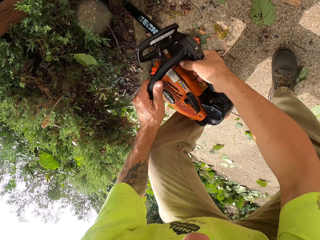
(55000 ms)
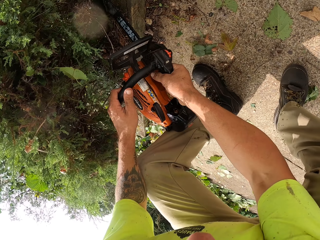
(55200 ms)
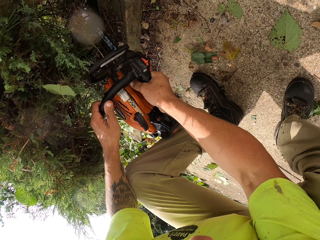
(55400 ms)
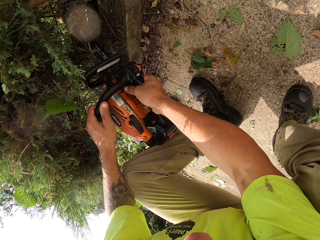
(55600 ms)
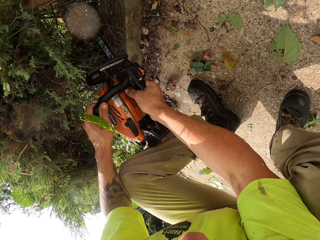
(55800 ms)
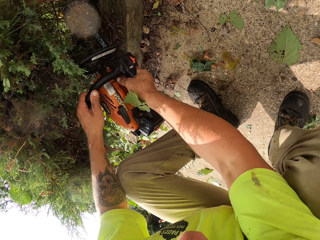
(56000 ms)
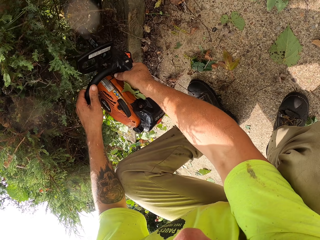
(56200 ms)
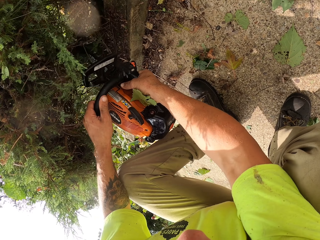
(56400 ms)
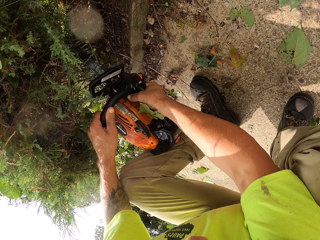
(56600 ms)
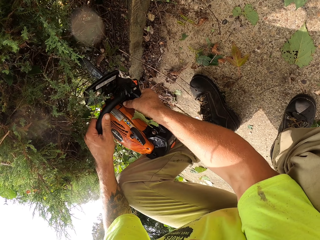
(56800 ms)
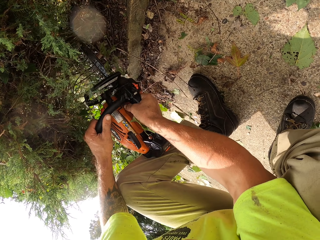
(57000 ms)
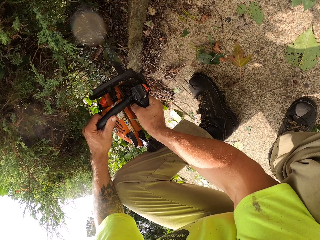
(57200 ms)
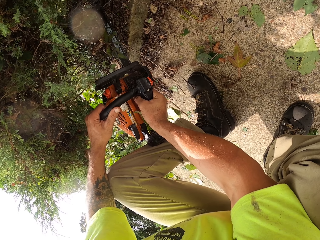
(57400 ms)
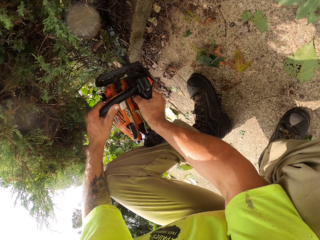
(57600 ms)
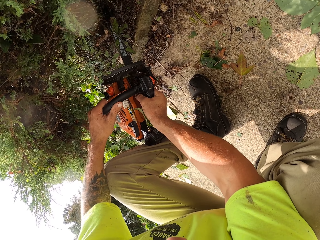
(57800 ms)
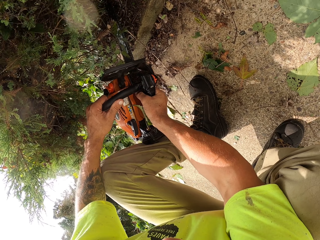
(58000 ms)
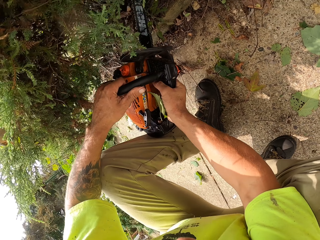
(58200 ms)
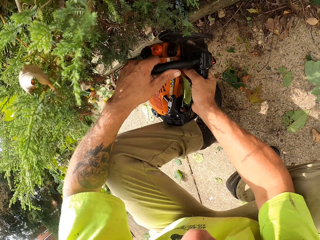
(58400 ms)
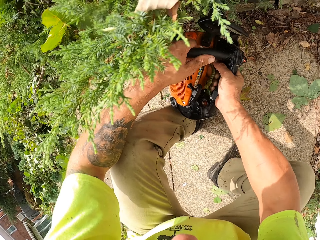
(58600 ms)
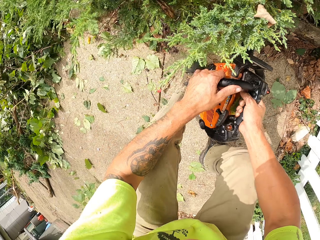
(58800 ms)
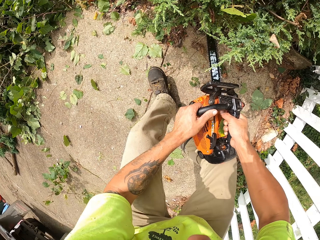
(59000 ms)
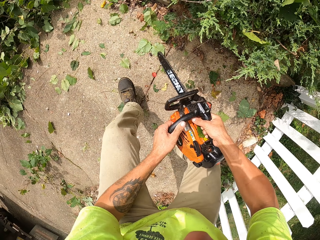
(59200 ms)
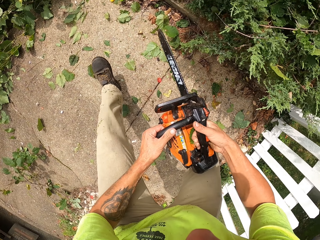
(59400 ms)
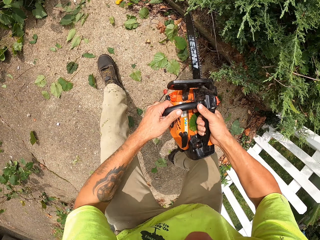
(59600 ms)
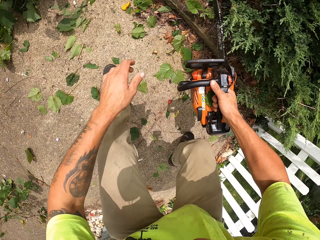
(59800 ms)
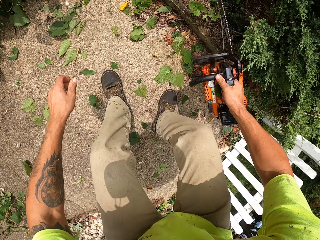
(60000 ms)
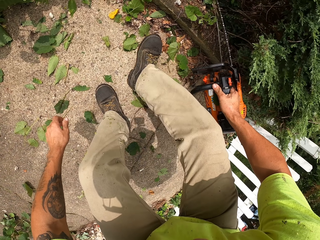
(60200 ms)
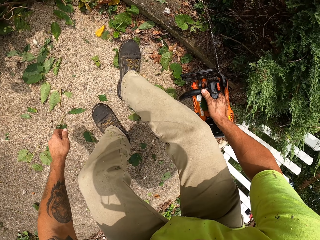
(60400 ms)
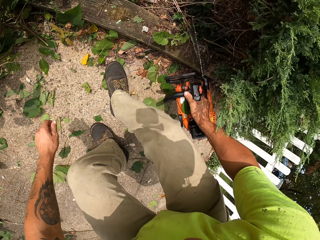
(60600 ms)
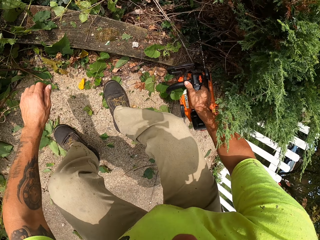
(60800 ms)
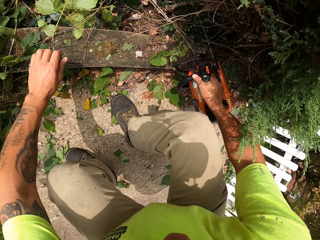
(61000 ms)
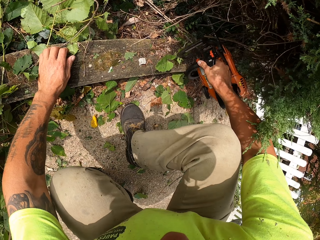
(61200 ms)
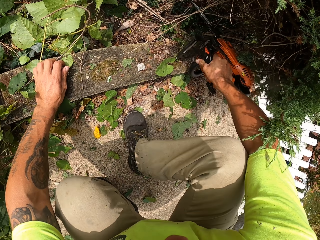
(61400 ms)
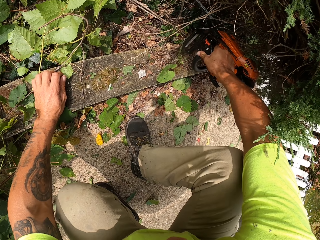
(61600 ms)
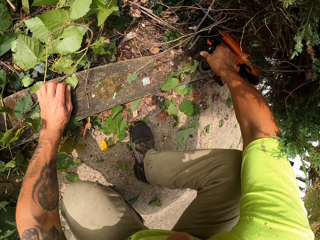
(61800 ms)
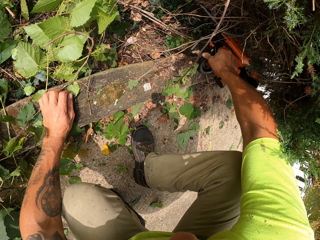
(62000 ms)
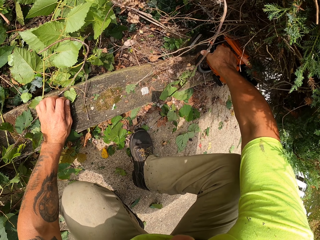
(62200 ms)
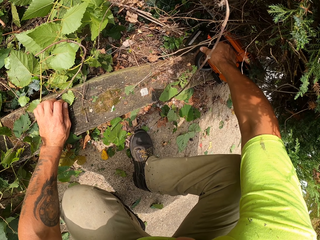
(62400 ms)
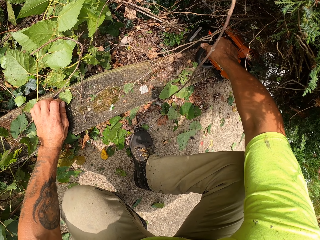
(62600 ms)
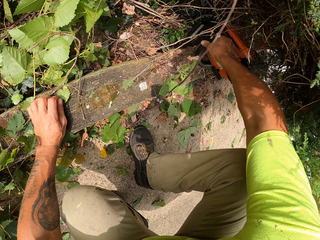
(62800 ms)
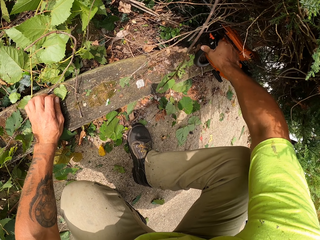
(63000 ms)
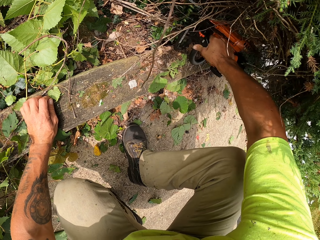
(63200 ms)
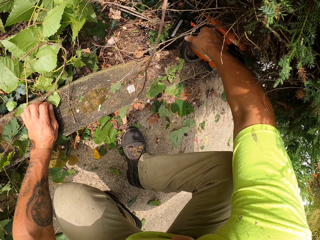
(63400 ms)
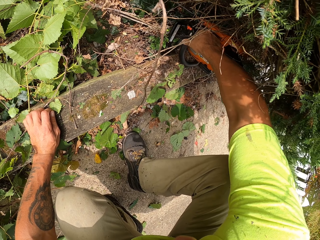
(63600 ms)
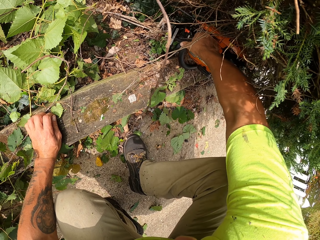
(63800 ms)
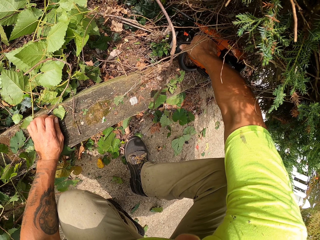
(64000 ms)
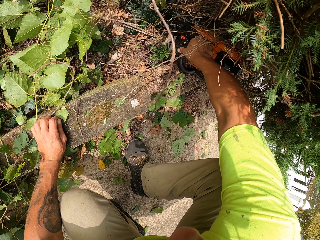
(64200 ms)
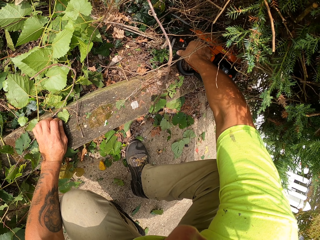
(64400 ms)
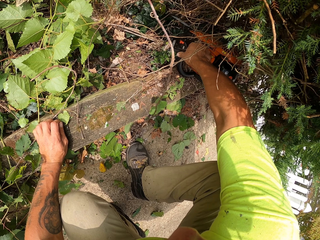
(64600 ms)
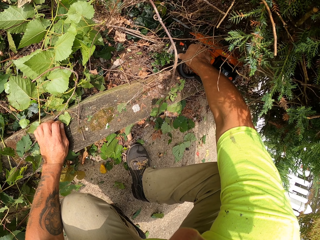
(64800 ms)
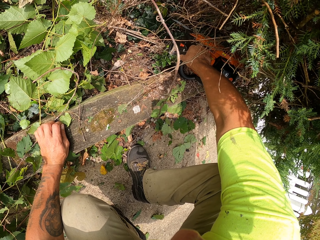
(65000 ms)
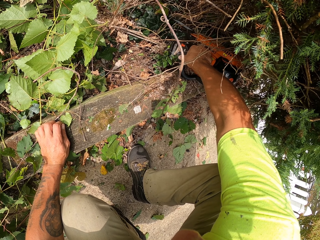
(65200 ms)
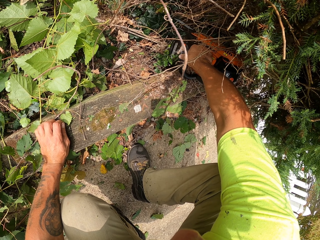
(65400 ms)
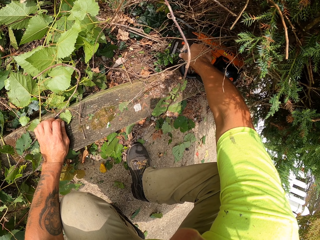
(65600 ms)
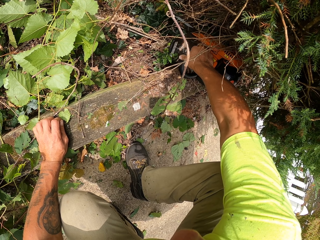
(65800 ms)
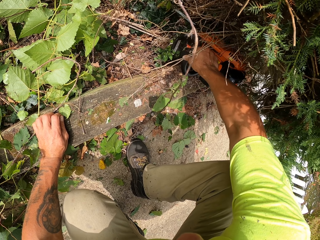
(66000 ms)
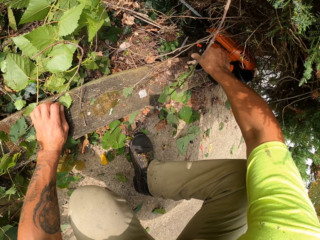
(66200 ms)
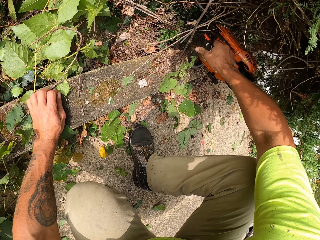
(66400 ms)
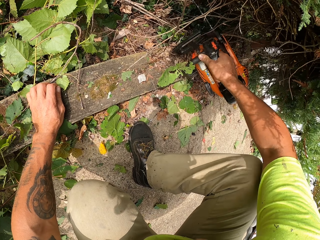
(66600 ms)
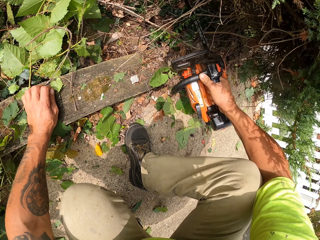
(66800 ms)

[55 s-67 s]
The camera wearer cuts some branches from the bush with the chainsaw in both hands.

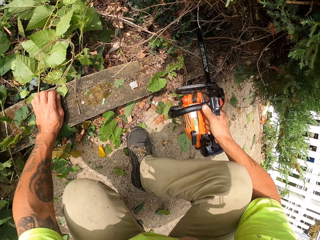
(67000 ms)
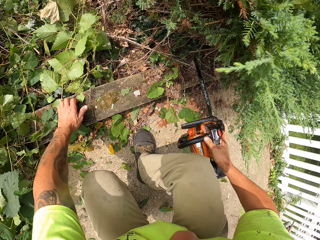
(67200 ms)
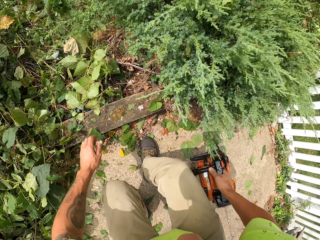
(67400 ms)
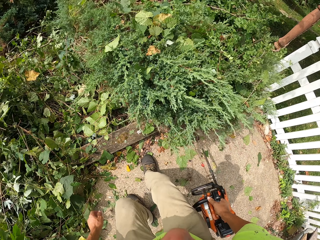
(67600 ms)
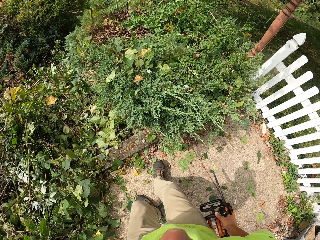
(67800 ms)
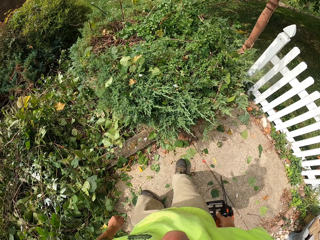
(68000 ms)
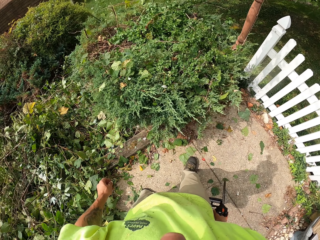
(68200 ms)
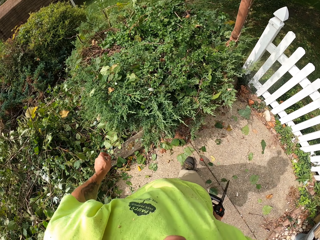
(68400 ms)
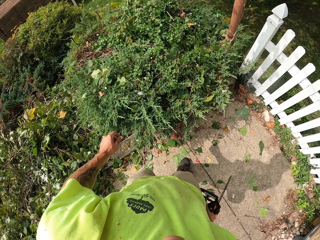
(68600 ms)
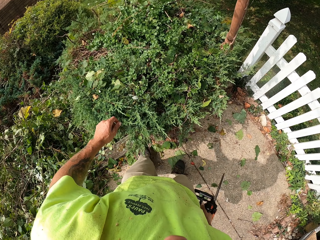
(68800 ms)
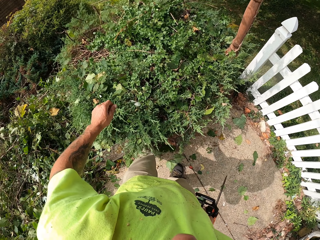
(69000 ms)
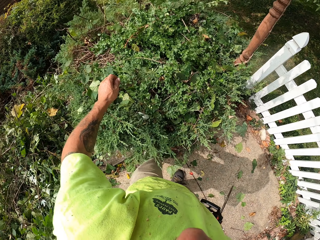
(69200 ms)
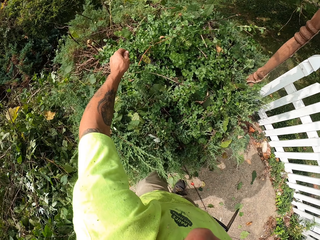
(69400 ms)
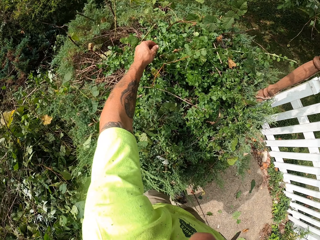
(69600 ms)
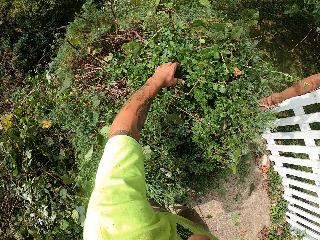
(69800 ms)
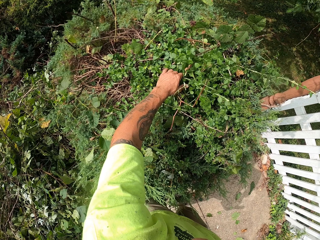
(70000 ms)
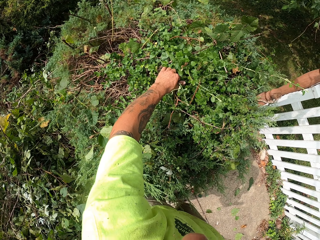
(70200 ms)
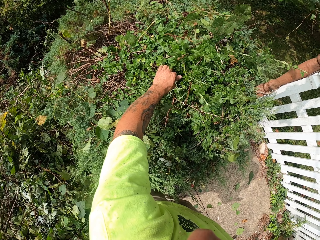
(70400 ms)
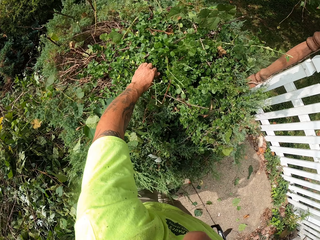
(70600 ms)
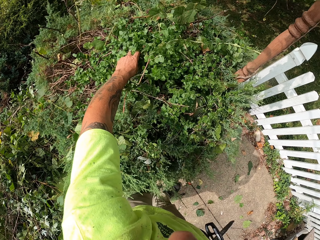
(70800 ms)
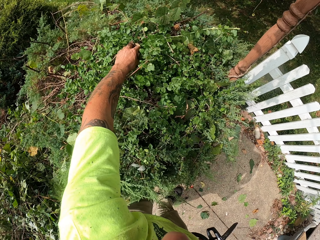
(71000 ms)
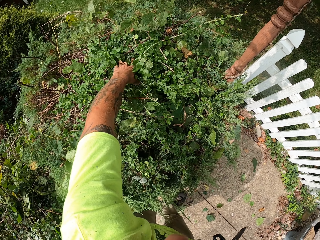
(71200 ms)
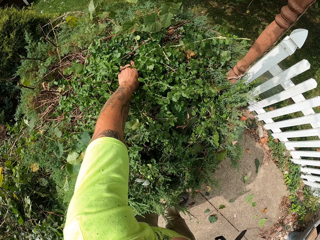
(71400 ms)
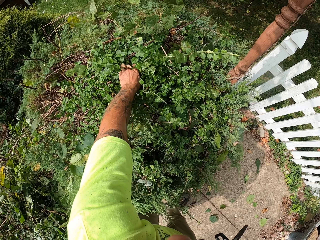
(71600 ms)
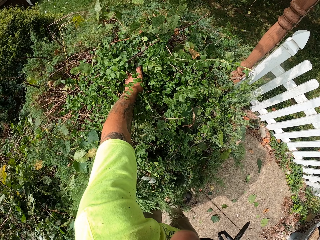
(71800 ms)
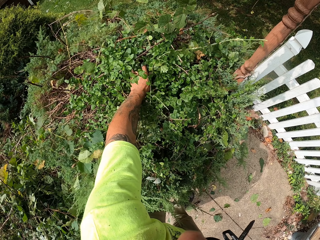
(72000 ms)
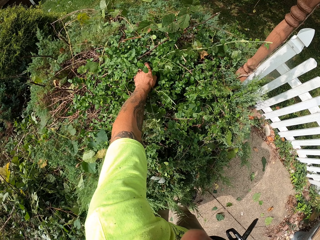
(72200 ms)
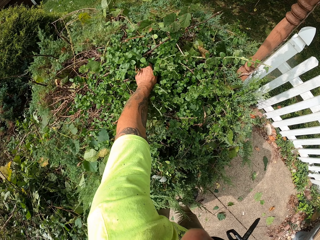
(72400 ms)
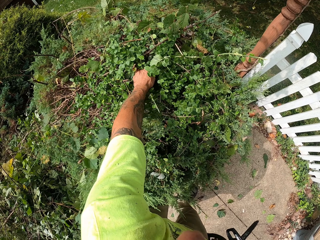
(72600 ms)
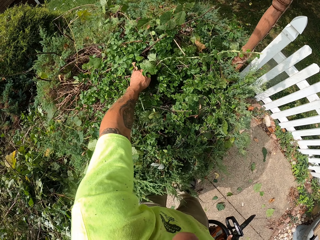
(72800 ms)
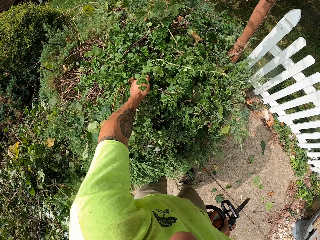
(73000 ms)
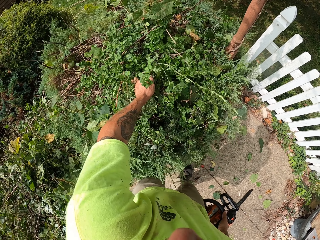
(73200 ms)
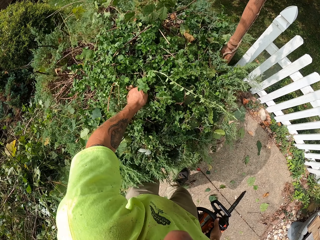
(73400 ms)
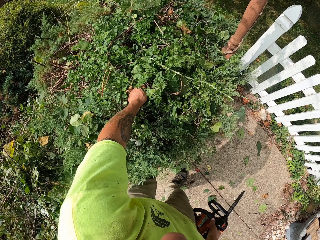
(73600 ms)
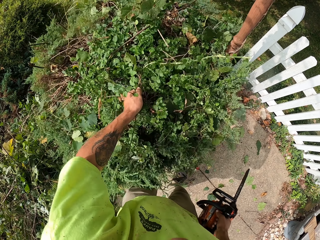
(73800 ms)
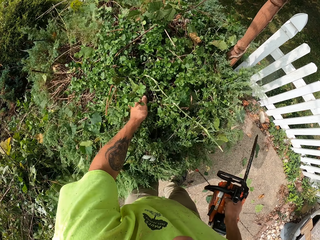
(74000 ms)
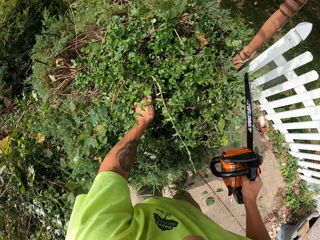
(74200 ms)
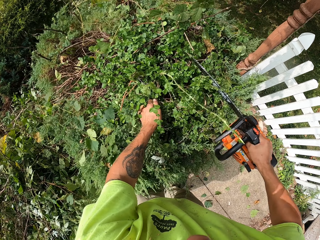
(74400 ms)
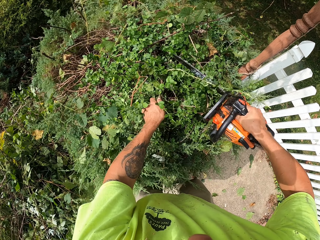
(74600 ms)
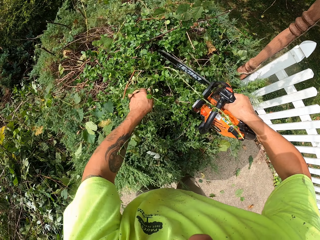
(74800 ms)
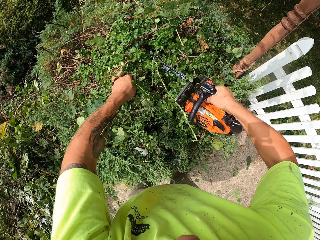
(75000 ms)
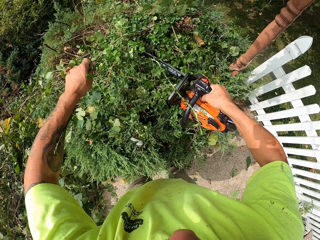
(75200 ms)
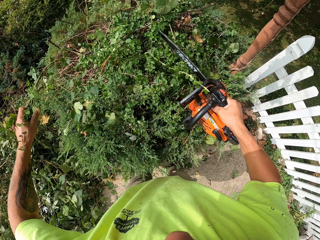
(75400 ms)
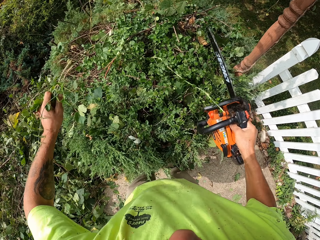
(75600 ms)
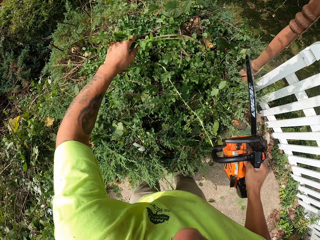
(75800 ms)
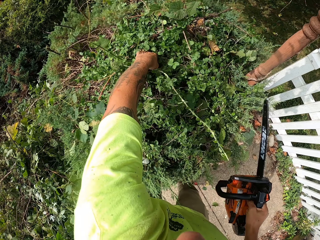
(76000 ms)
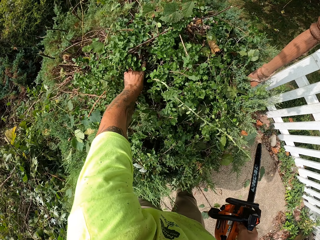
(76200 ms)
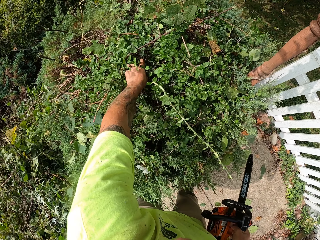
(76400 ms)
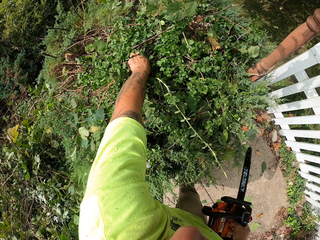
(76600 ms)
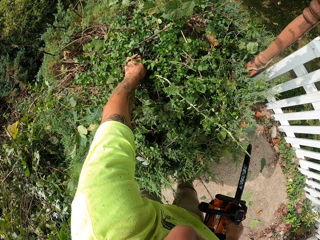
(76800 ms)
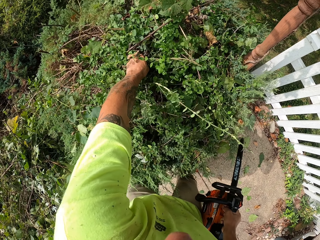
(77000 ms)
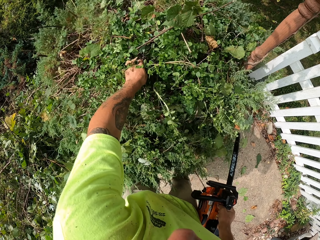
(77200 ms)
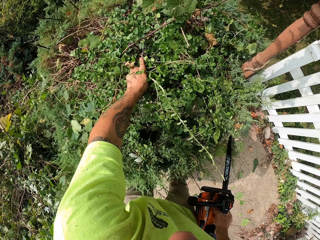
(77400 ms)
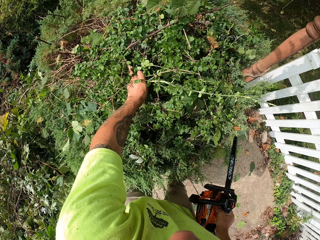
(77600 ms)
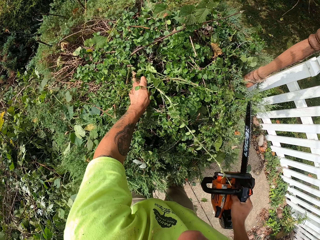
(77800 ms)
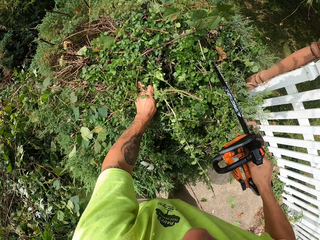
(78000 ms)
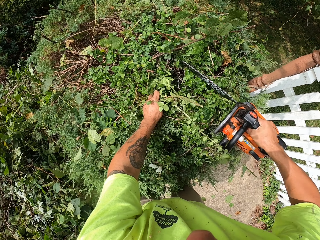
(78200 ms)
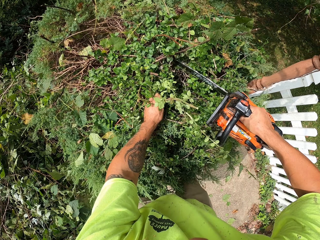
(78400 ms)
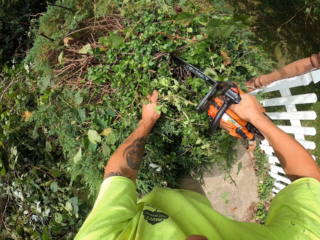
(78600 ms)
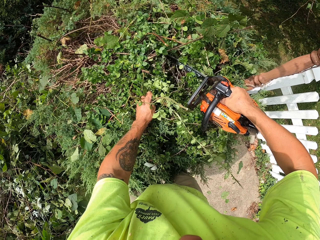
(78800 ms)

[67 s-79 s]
The camera wearer pulls some branches from the bush with his left hand. He holds the plantation. He cuts the branches from the bush with the chainsaw in his right hand. He holds more plantation using his left hand.
